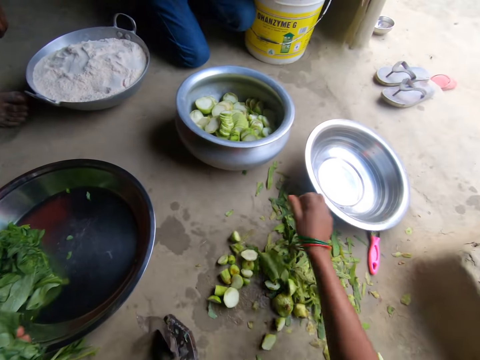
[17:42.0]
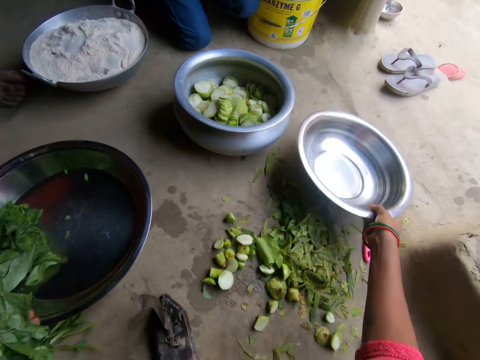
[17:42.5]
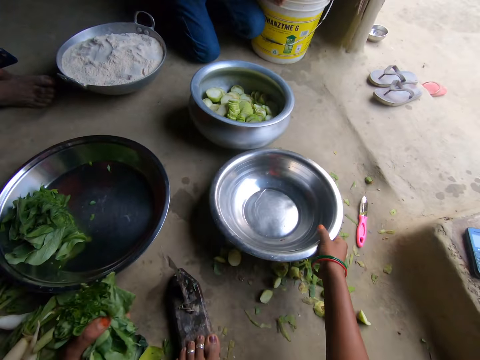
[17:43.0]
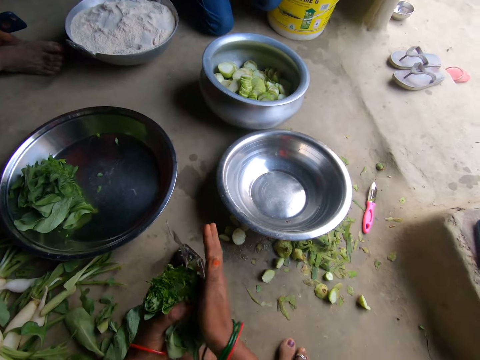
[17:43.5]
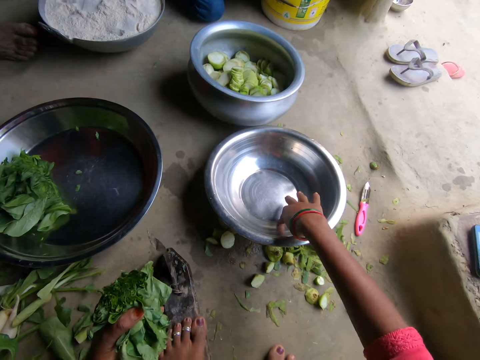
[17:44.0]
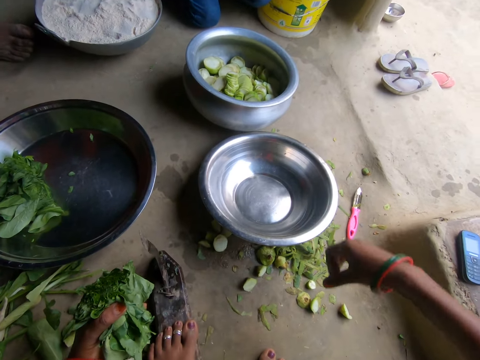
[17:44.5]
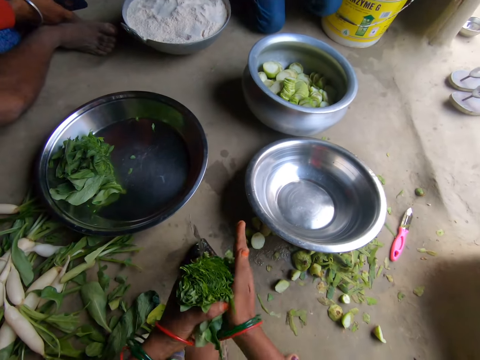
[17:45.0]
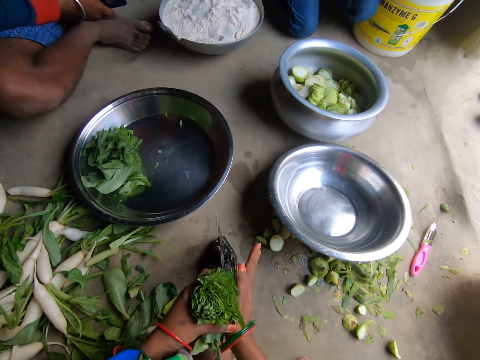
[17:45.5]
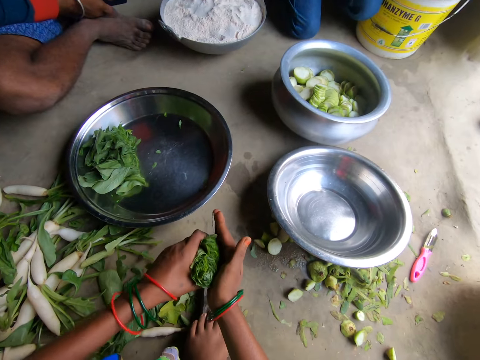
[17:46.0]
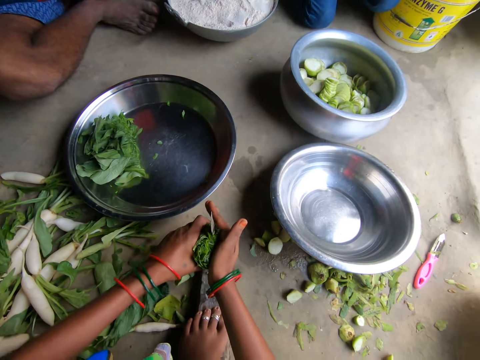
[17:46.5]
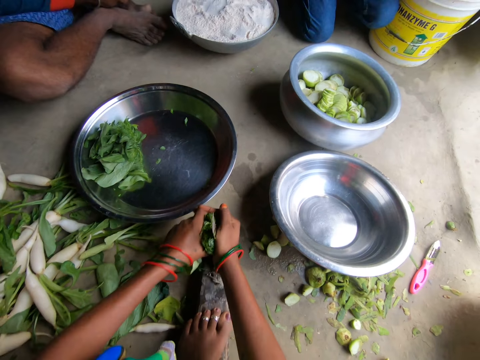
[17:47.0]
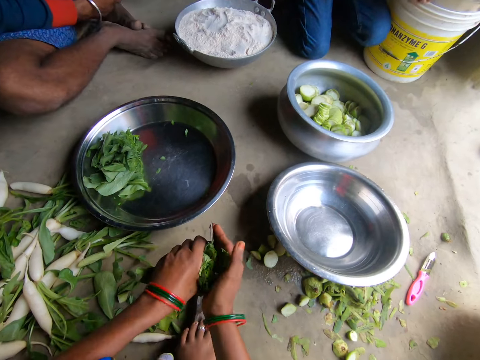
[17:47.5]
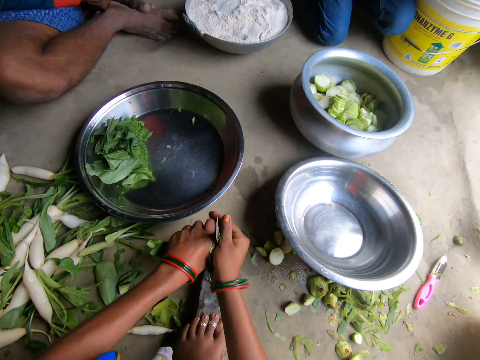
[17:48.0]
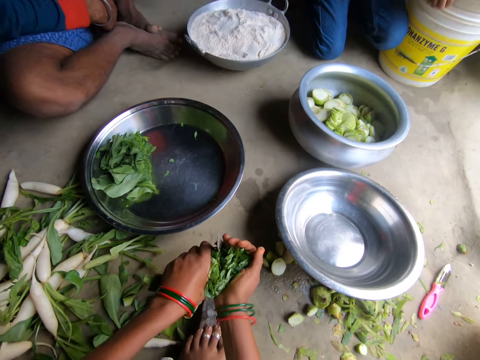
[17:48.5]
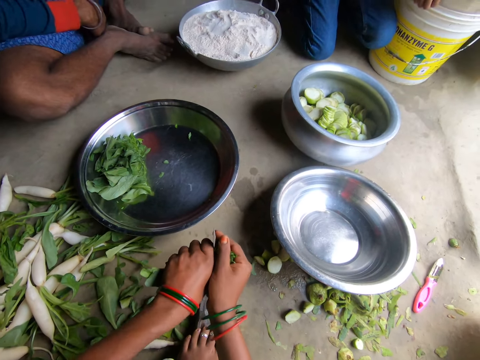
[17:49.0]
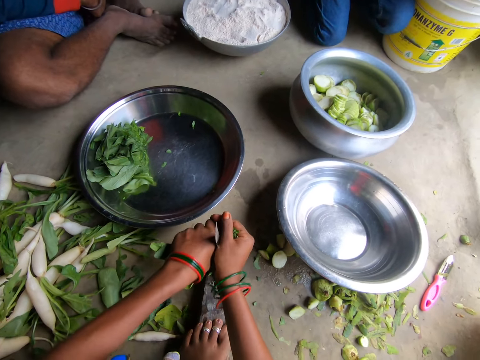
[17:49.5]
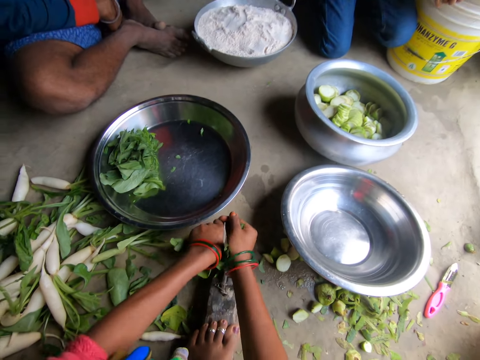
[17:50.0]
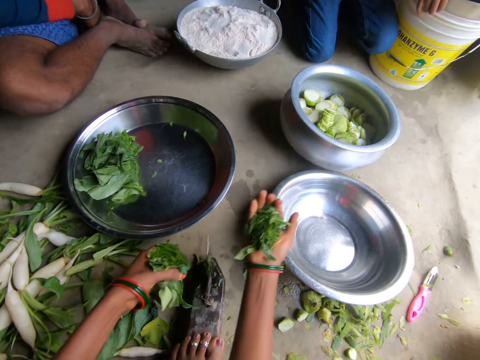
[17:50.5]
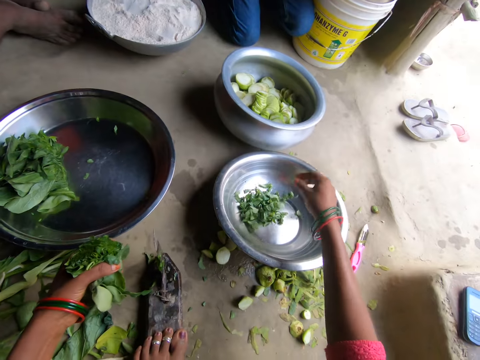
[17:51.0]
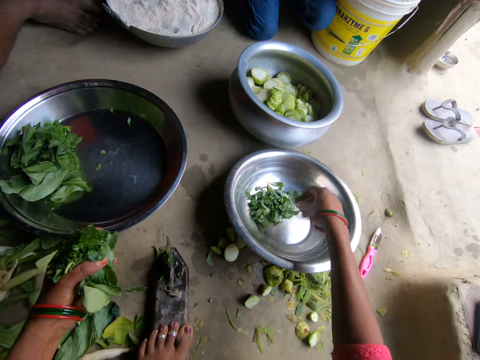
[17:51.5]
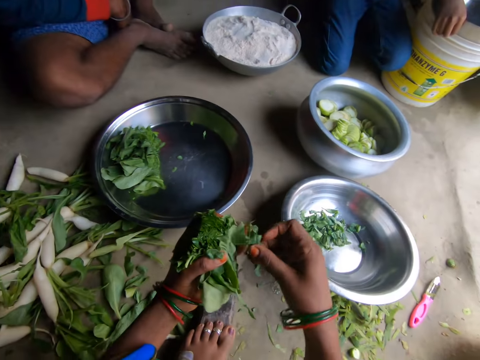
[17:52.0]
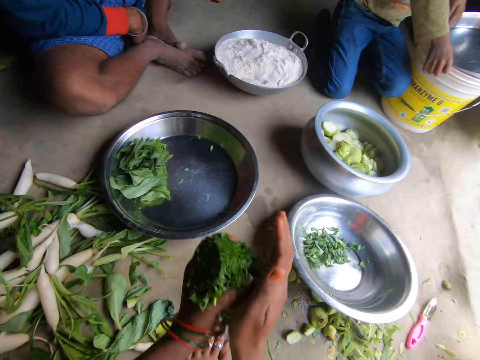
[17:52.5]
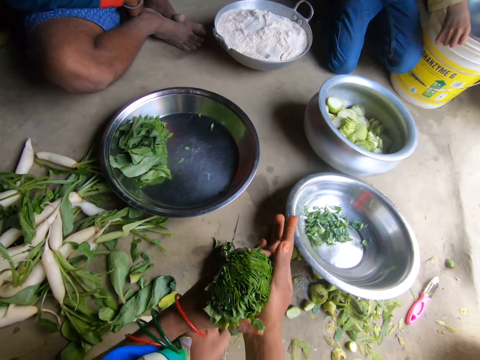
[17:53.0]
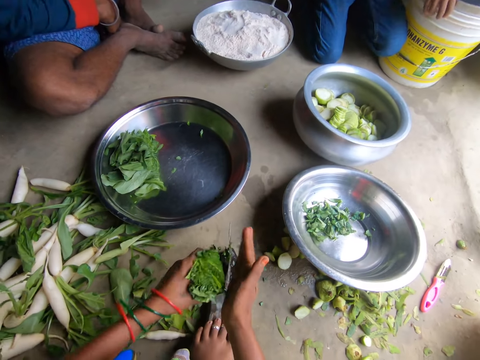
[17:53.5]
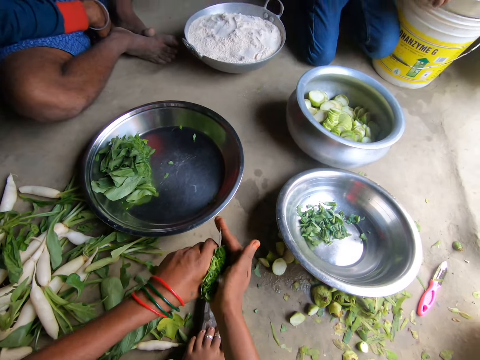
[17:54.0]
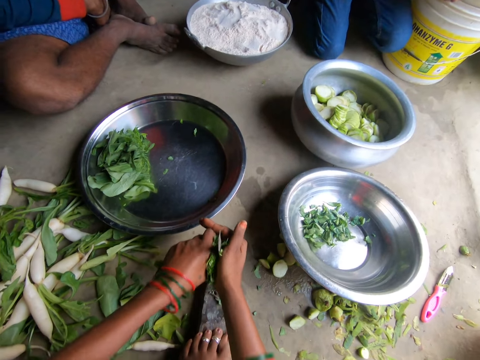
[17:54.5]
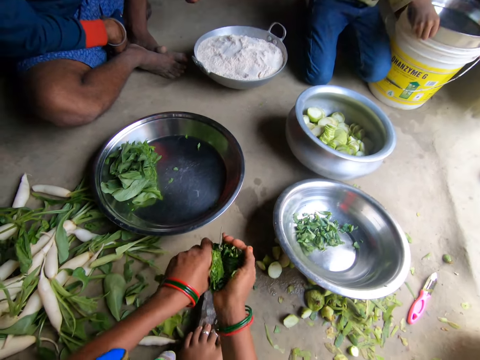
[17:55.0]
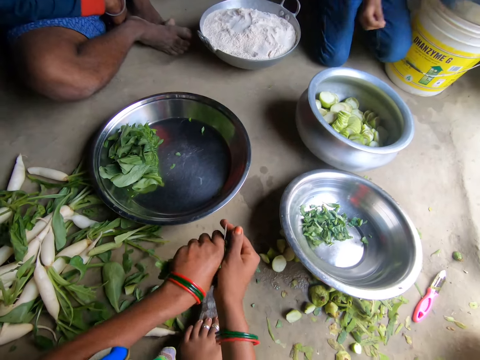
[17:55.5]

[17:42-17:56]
The camera wearer adjusts a vegetable on the floor with her right hand. She picks up a bowl or basin with her right hand. She drops the bowl on the floor. She touches the vegetable with her right hand. She touches the inside of the bowl with her right index finger. She wipes the basin. She holds the vegetable with both hands. She slices the vegetable with a knife. She pours the sliced vegetable in the bowl with her right hand. She picks up a piece of sliced vegetable with her right hand. She transfers the piece of sliced vegetable to her left hand. She holds the vegetable with both hands. She slices the vegetable with the knife.

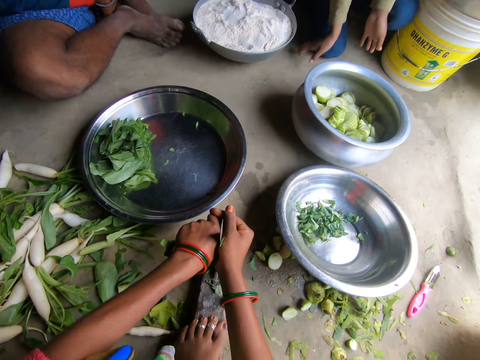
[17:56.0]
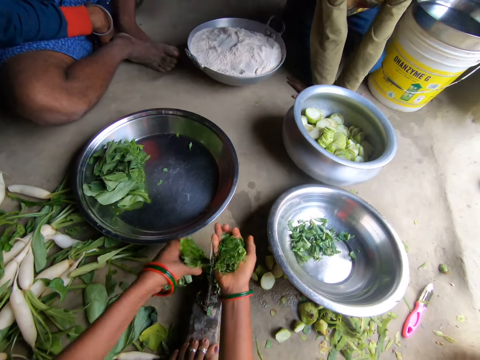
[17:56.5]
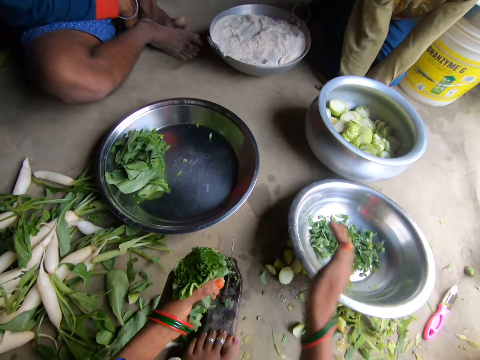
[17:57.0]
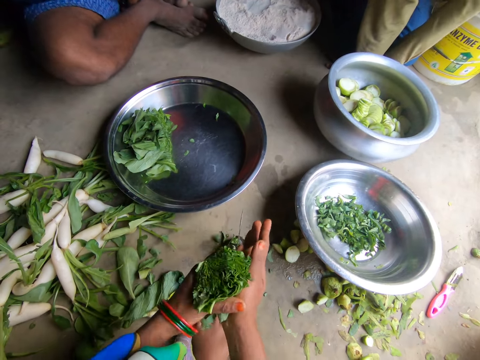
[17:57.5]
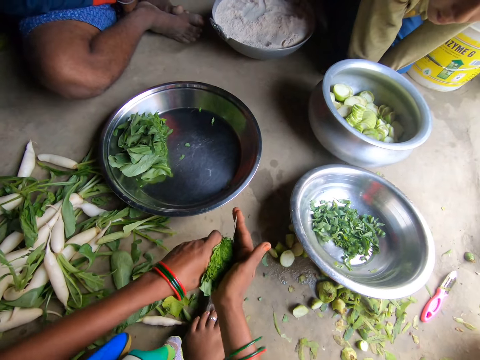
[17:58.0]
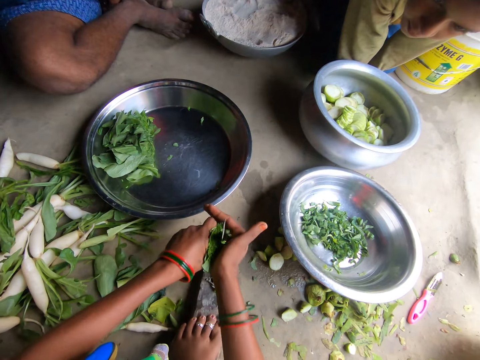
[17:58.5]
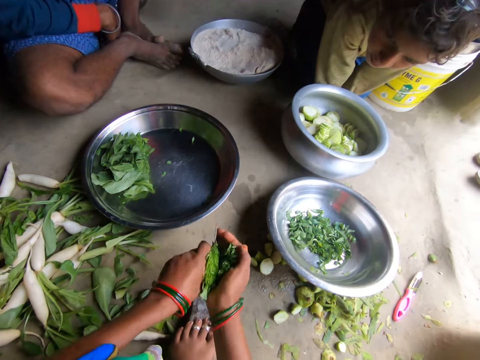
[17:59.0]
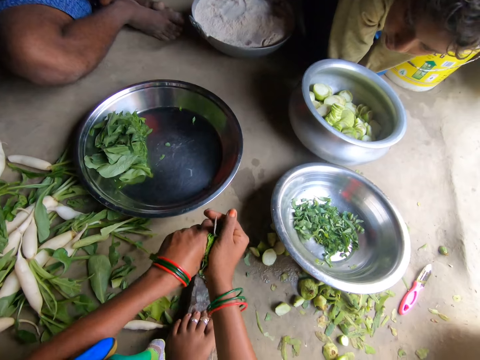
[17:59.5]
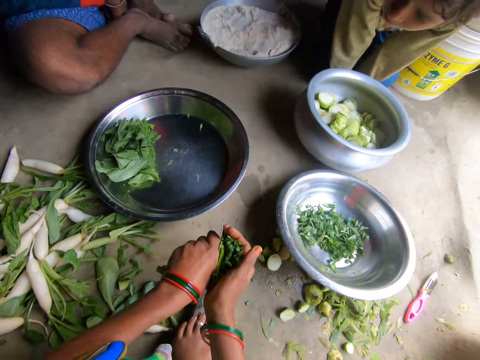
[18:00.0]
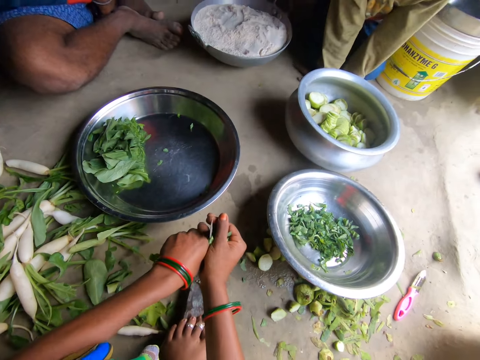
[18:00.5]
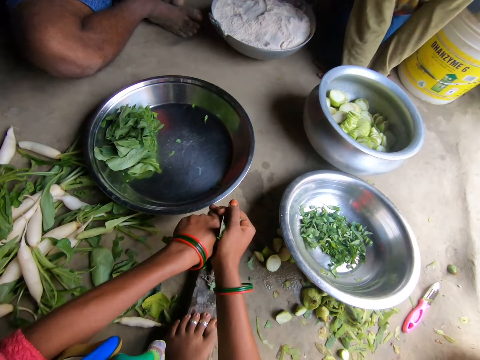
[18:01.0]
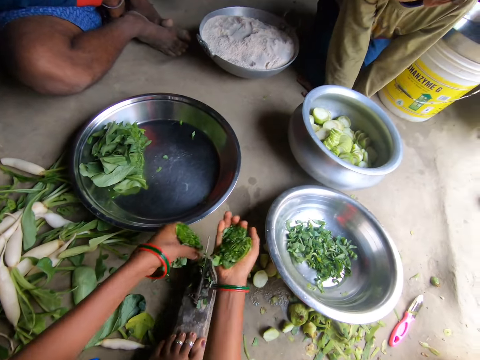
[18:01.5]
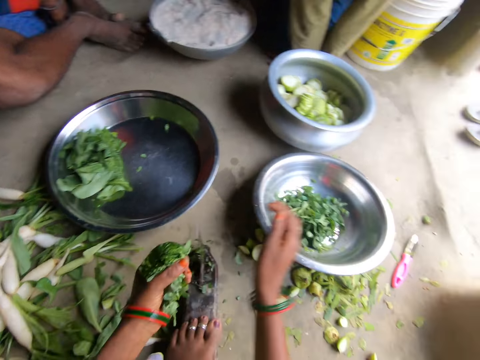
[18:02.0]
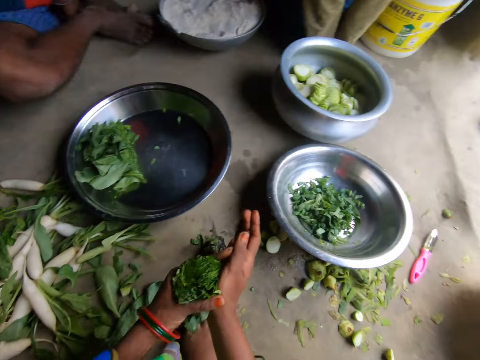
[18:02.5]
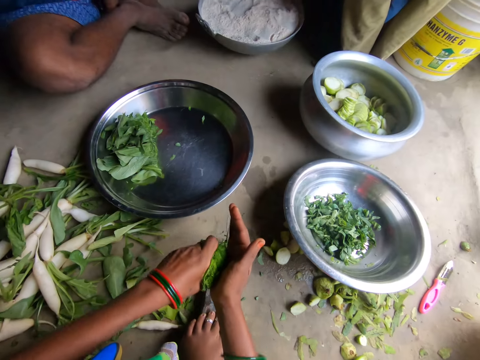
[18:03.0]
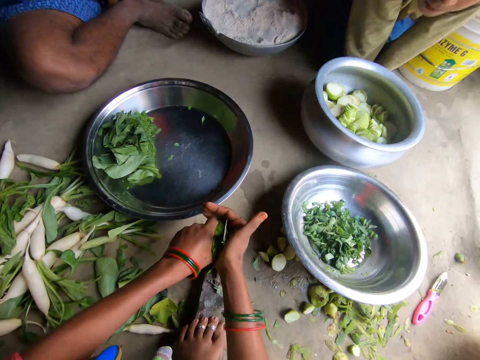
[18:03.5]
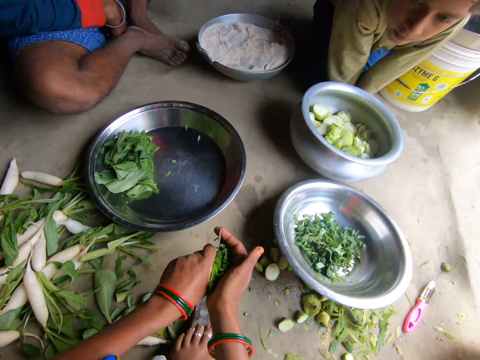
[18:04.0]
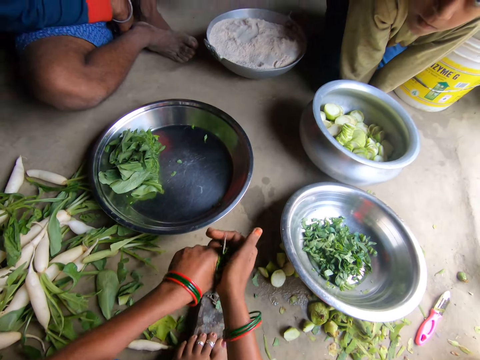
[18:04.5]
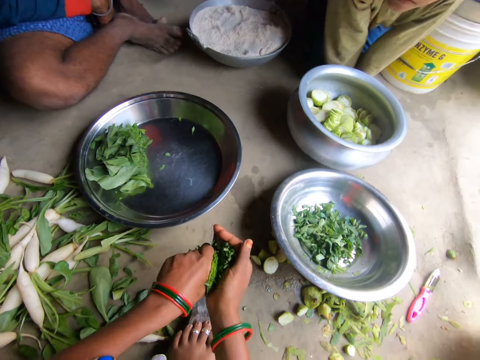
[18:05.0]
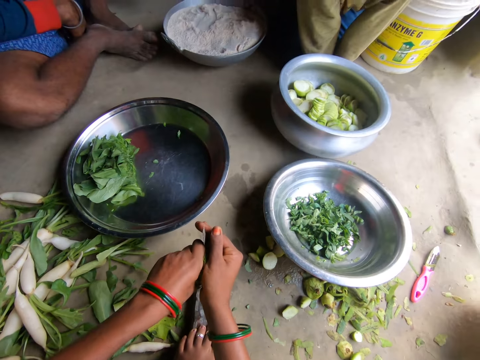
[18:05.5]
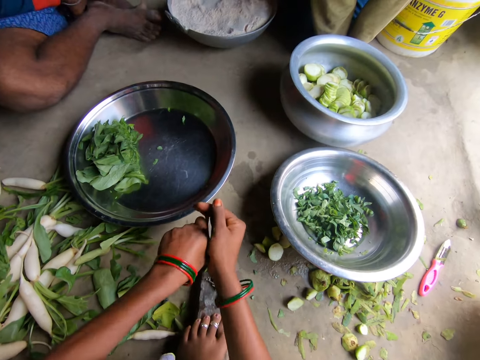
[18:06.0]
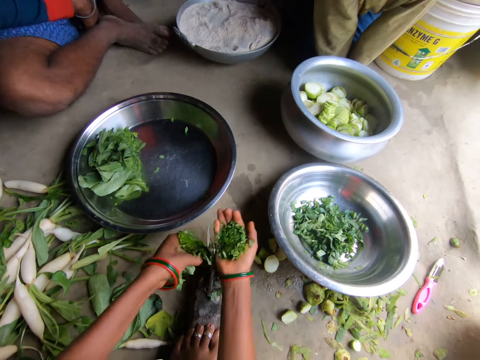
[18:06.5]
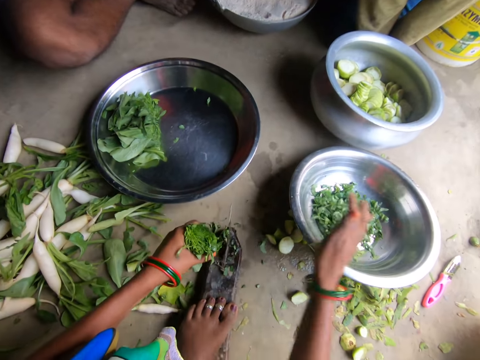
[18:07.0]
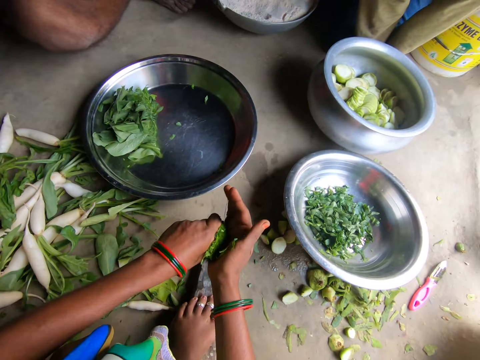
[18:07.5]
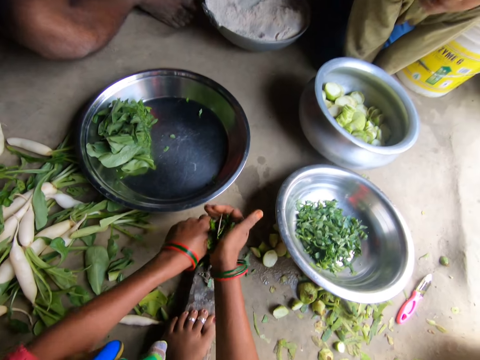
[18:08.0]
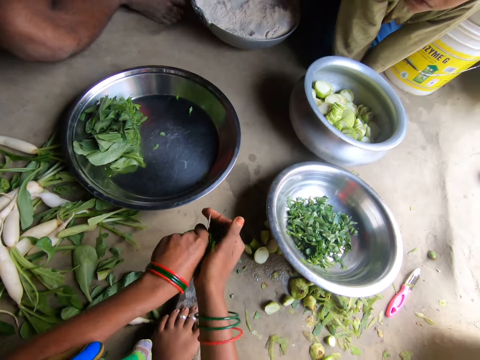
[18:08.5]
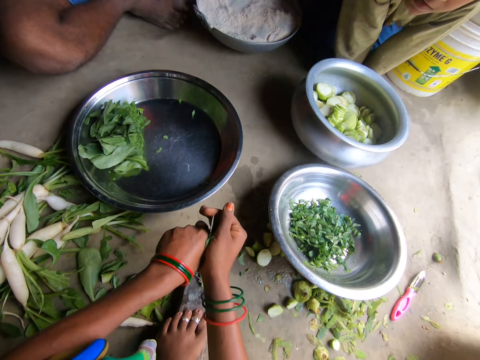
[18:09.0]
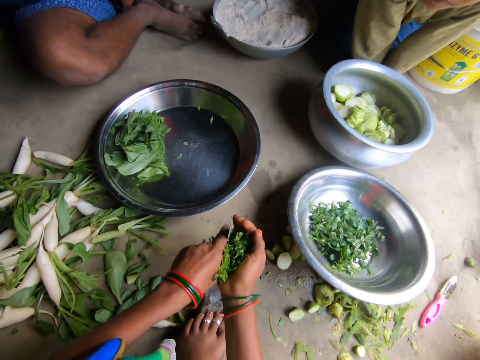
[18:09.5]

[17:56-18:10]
The camera wearer pours the sliced vegetable in the bowl with her right hand. A man moves closer. The camera wearer holds the vegetable with both hands. She slices the vegetable with a knife. She pours the sliced vegetable in the bowl with her right hand. She holds the vegetable with both hands. She slices the vegetable with the knife. She pours the sliced vegetable in the bowl with her right hand. She slices the vegetable with the knife.
